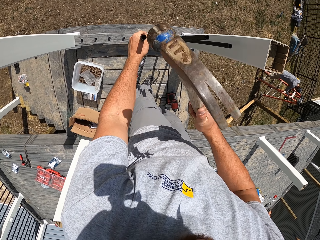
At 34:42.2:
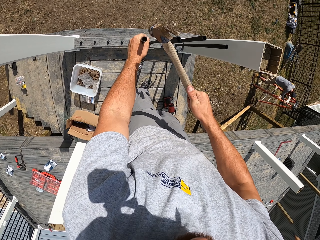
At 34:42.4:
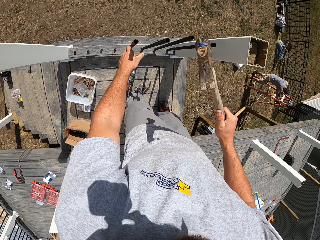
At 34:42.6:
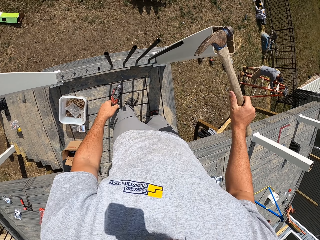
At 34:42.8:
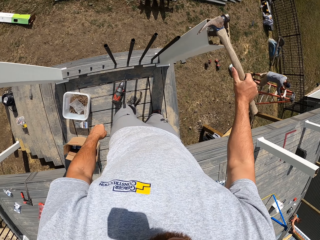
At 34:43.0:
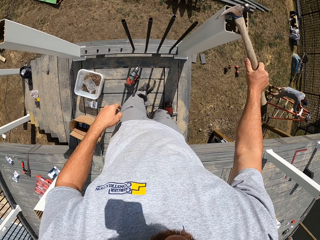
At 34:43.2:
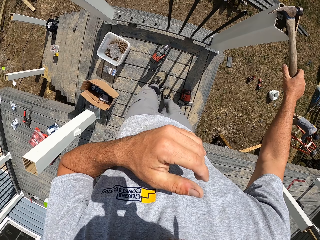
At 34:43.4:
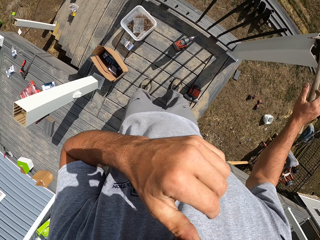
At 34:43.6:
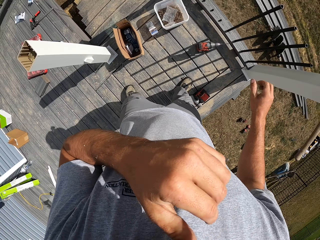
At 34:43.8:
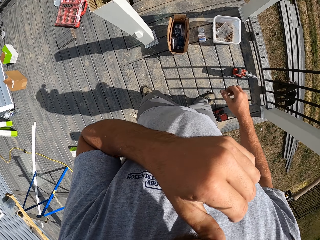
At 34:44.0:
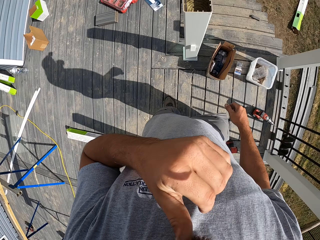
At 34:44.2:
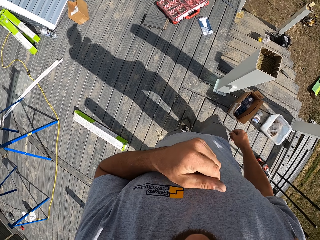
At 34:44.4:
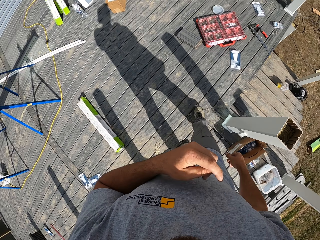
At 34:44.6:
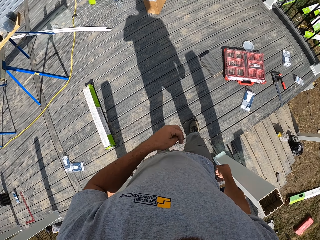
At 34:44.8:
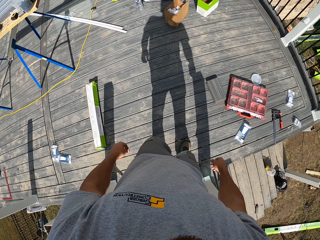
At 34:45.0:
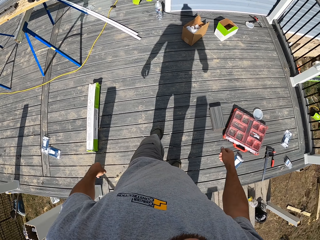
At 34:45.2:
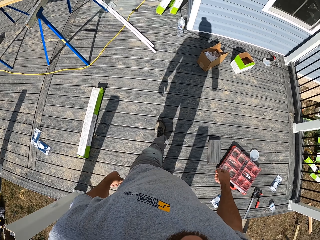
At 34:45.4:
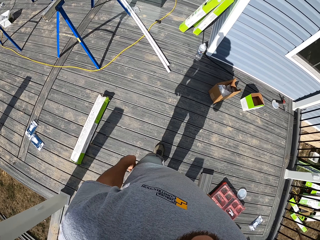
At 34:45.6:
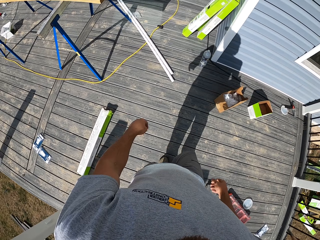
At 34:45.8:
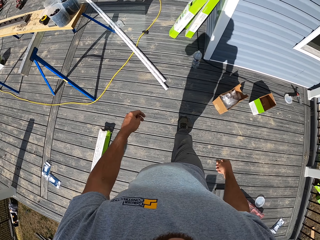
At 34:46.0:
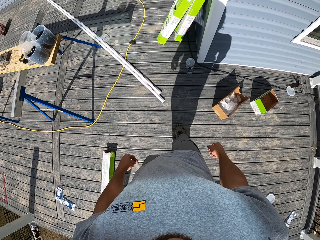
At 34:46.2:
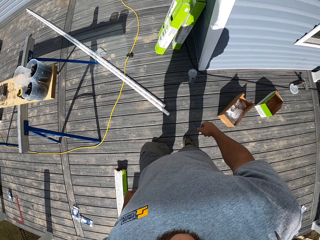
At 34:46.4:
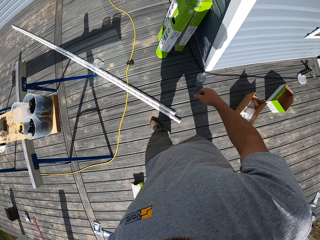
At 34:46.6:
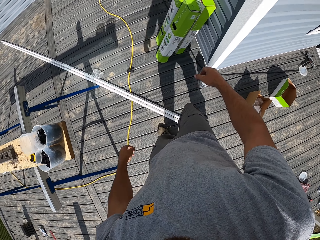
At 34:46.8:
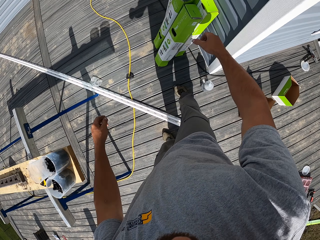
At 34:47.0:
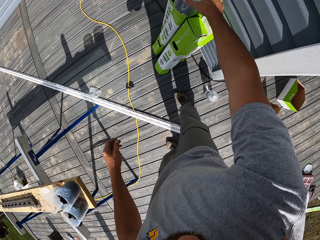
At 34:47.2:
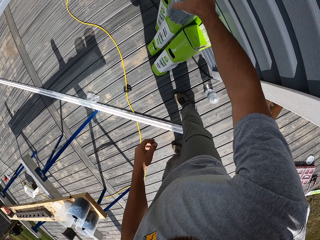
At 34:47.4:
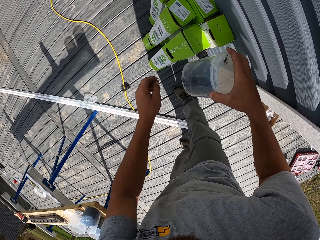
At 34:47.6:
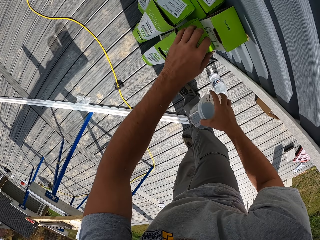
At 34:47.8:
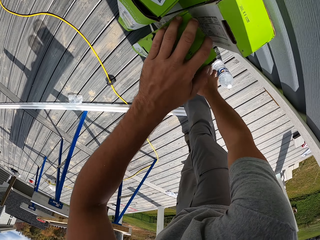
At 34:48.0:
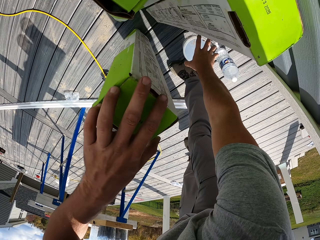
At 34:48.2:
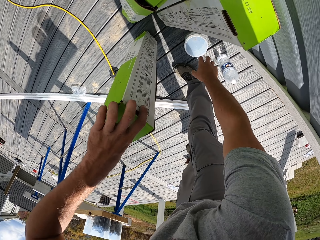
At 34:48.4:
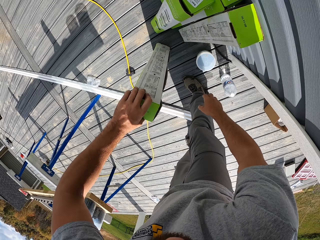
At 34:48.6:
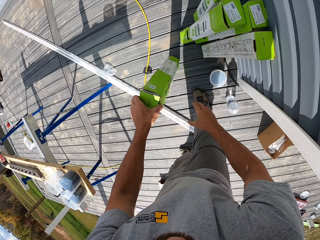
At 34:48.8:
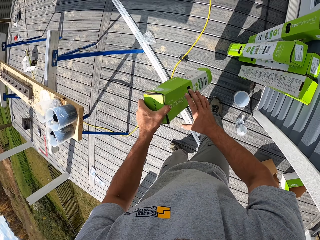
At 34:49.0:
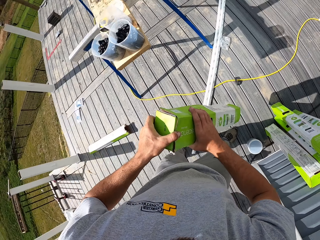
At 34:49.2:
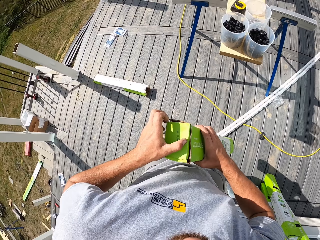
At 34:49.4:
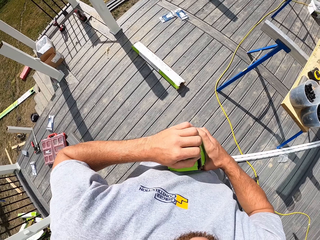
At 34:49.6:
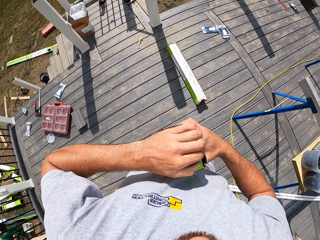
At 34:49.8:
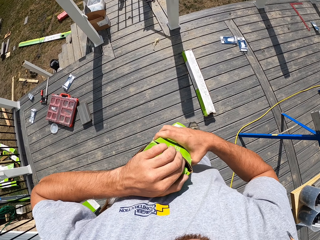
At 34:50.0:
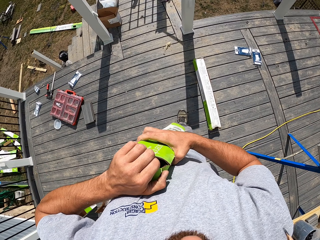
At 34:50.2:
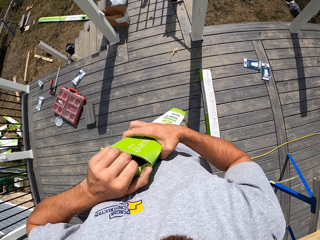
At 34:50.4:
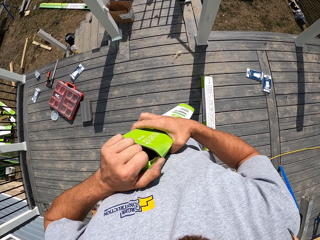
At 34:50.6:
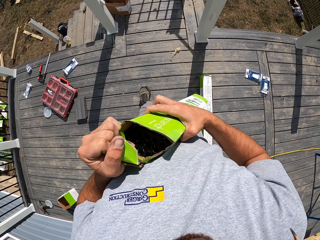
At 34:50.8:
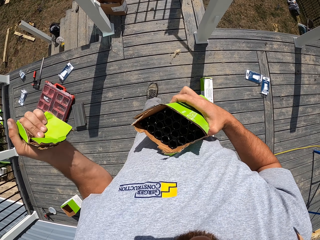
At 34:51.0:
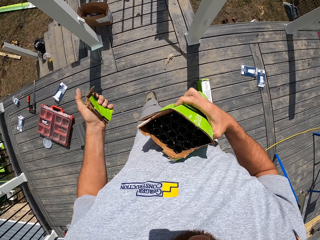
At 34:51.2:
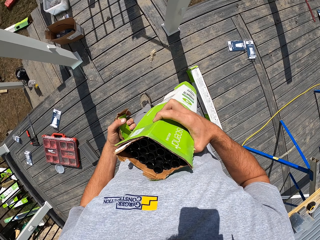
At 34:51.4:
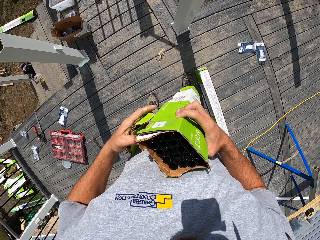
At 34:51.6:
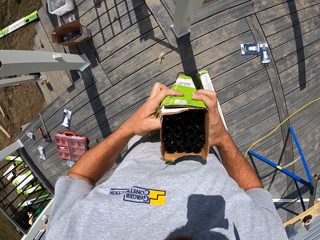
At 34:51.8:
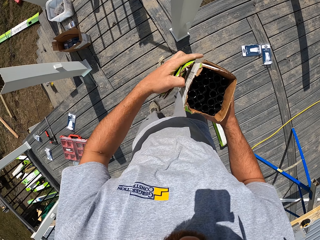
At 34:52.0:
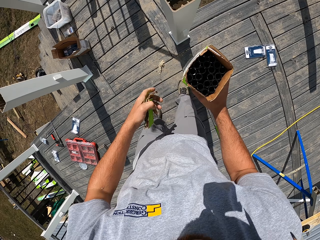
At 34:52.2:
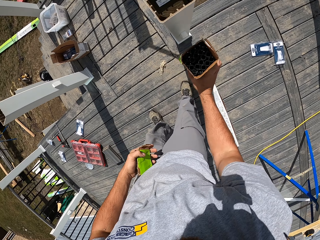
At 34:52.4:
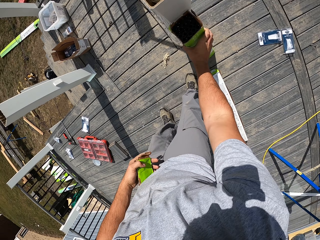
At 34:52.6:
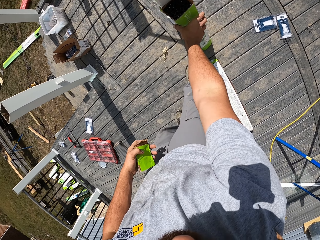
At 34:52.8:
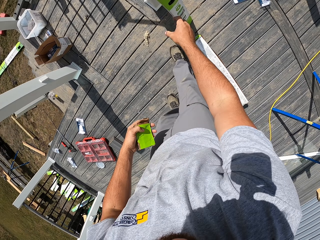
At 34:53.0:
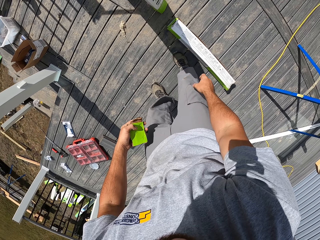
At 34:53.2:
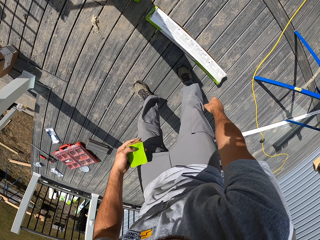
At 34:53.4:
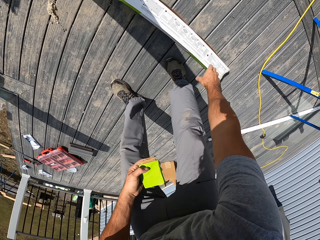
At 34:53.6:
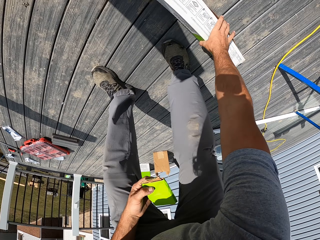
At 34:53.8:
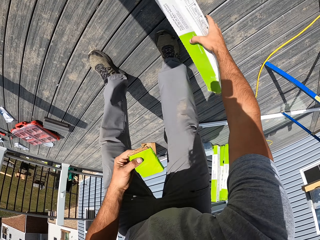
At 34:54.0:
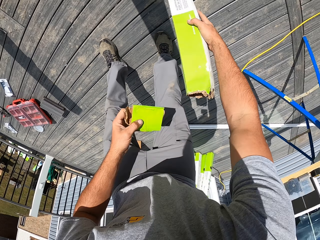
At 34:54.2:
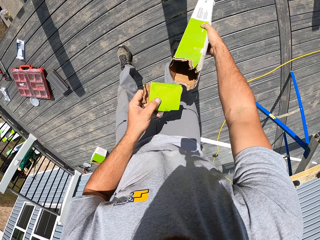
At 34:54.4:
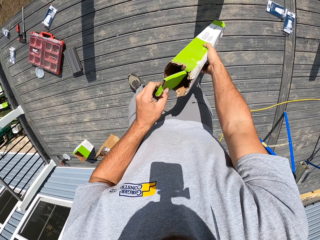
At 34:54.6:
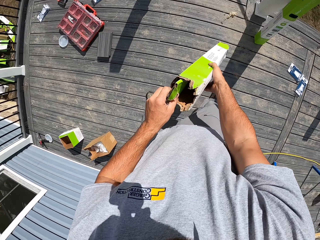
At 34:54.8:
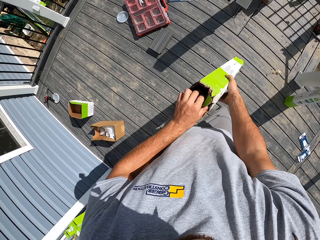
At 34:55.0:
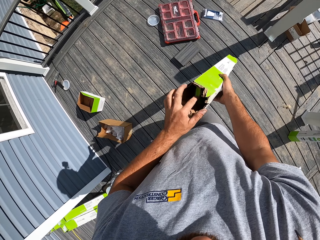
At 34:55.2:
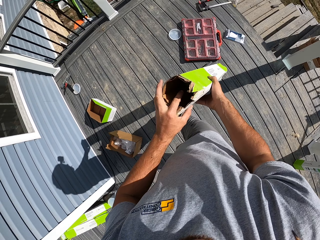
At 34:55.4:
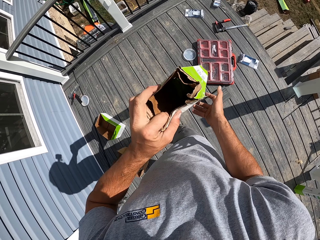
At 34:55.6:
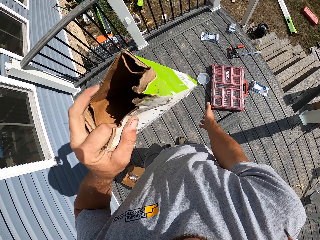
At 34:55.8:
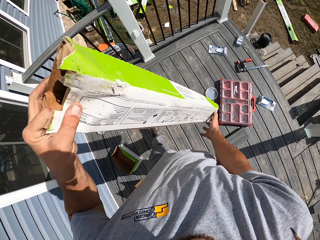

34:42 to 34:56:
A man lifts the ladder. The camera wearer lifts a hand up and places the hammer on the newel post. They touch the face. They walk around. They pick up a plastic container. They put down the plastic container or tin. They grab a box of metal. They lift up the box of metal. They rip the box of metal. They walk forward. They lay the box down against the metal. They pick up the box. They put a piece of the box inside a box.

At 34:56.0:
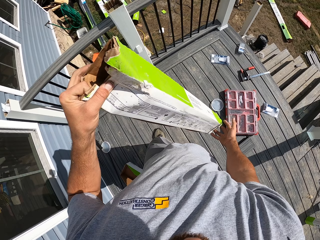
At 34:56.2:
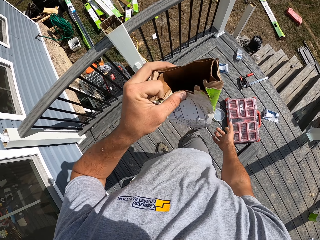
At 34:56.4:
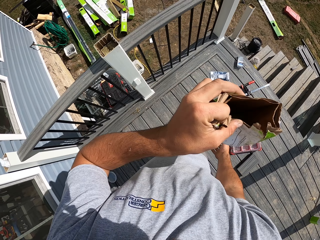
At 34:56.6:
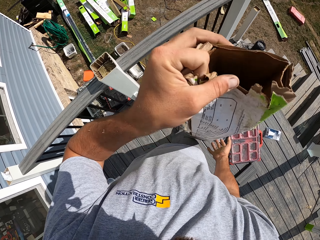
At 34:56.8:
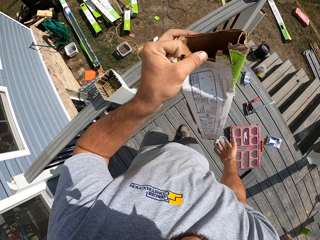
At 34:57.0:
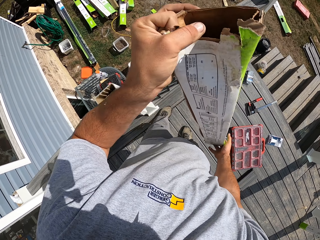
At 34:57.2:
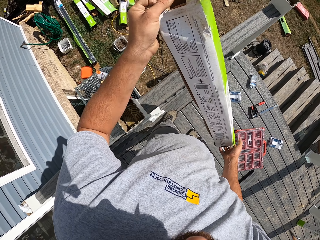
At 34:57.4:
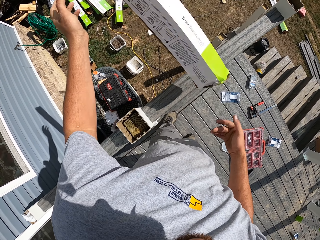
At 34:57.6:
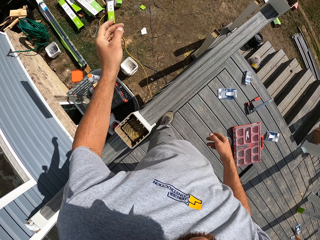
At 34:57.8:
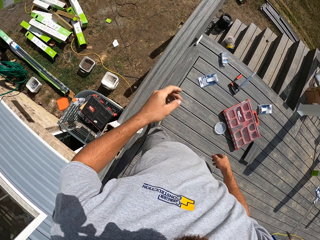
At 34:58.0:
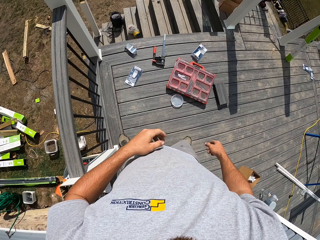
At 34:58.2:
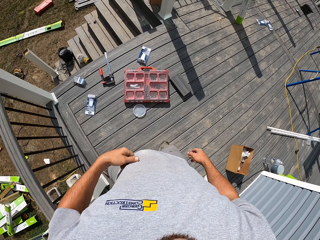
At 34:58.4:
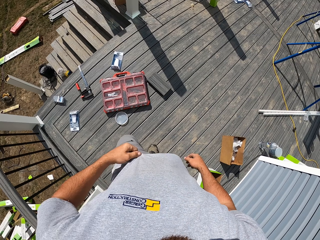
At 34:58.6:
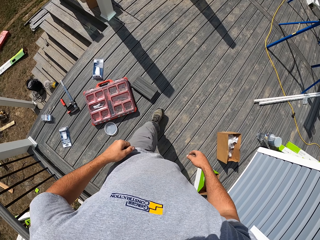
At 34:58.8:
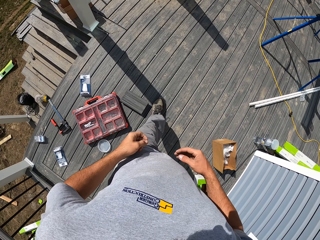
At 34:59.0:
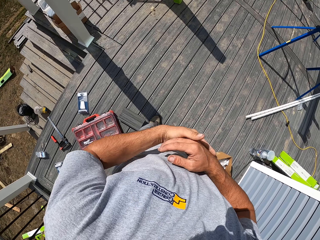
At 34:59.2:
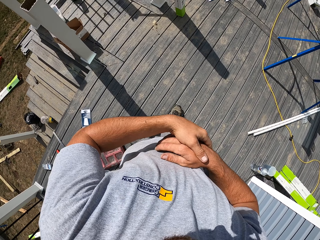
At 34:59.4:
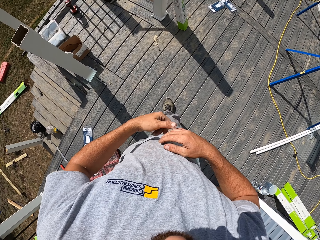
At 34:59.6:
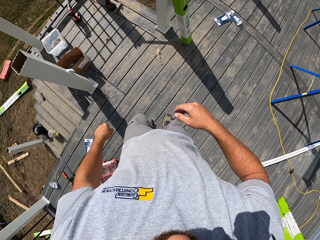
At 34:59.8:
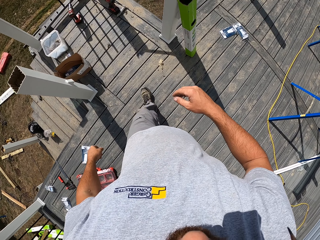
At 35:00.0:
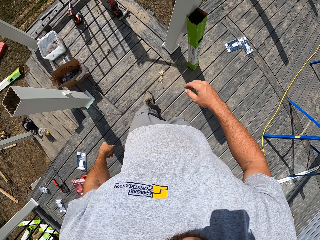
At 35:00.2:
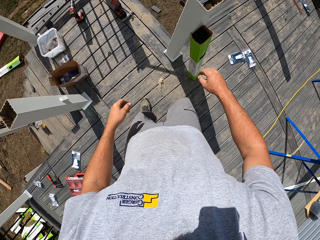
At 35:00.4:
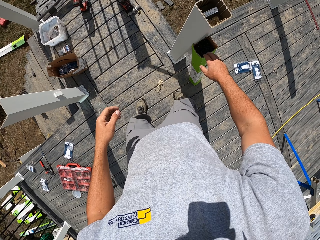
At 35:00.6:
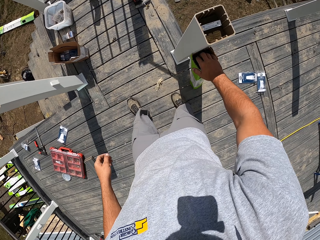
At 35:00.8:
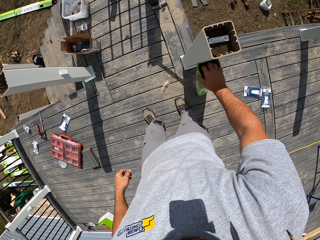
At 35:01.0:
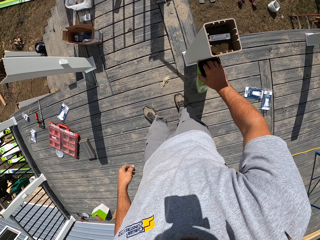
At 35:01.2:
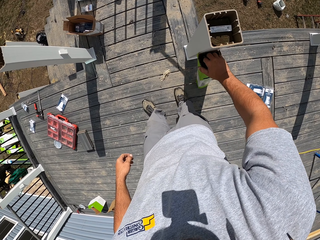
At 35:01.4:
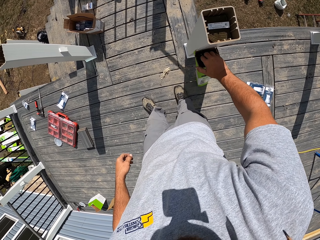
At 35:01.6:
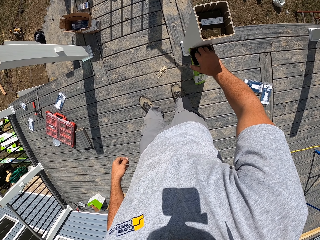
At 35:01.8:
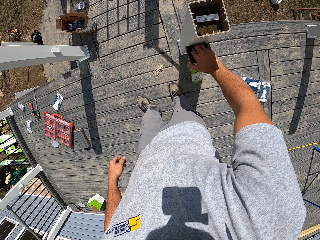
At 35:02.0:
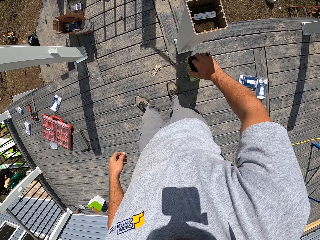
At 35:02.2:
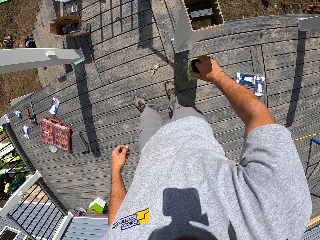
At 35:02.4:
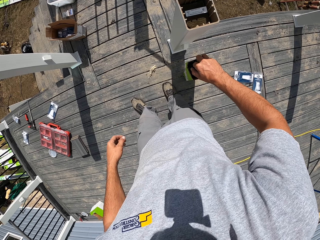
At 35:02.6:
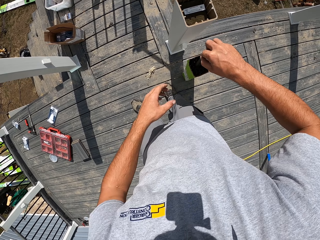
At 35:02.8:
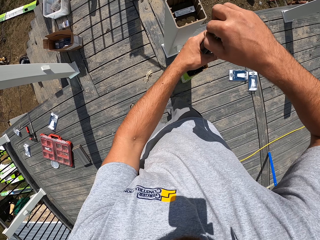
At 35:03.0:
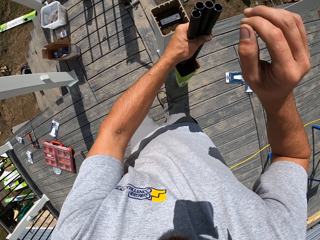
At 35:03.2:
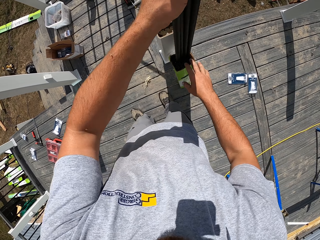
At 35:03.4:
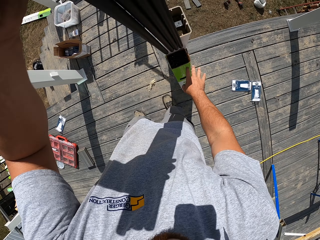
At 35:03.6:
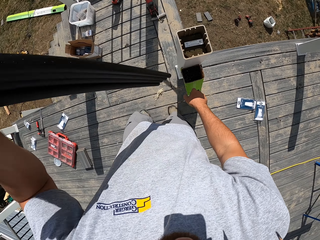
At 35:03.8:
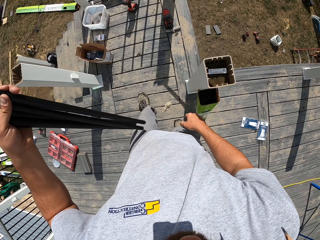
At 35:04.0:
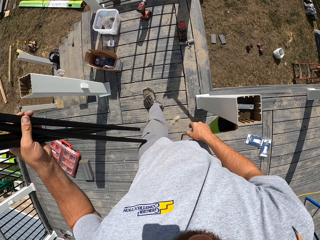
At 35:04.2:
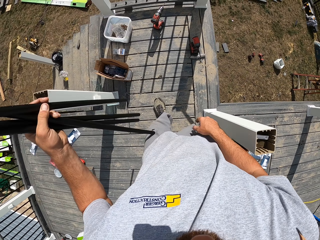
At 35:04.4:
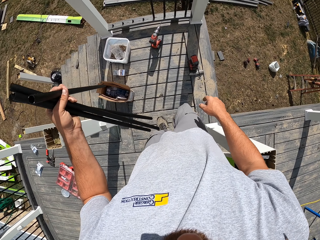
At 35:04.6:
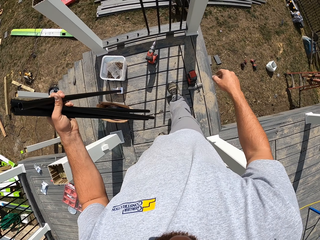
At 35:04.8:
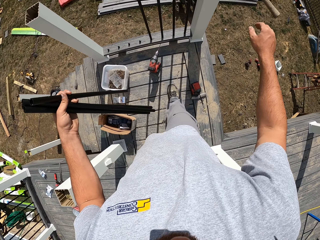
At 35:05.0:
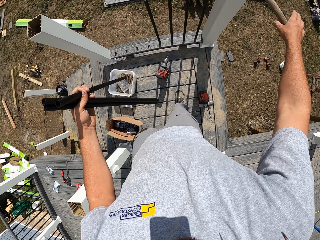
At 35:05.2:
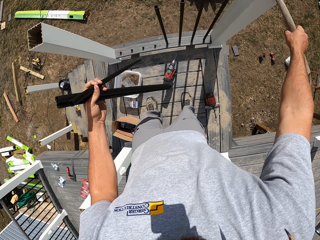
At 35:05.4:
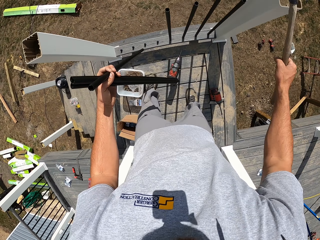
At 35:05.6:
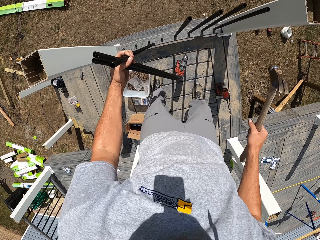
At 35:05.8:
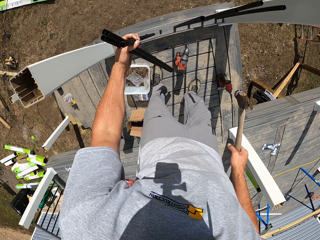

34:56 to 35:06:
The camera wearer walks forward. He throws the box on the ground. He walks toward the box of metal. He walks forward and holds his hand. He takes out the metals. He walks forward.
